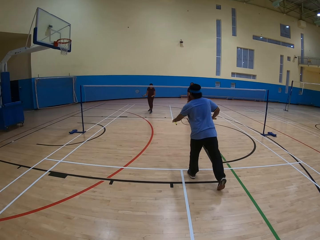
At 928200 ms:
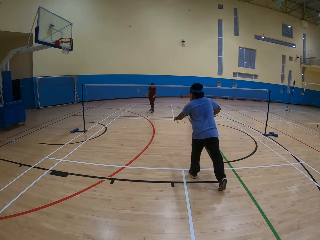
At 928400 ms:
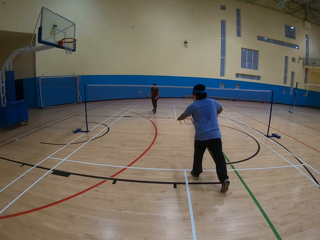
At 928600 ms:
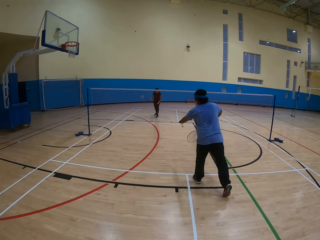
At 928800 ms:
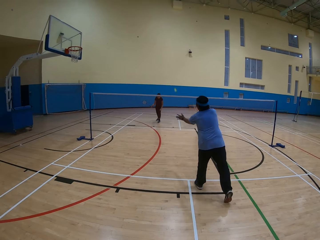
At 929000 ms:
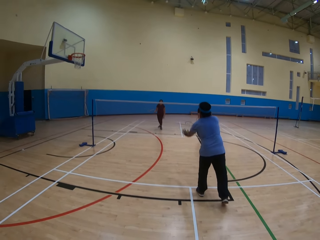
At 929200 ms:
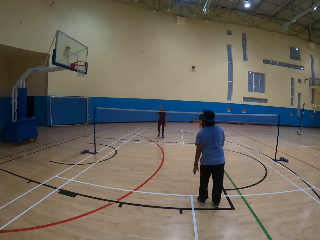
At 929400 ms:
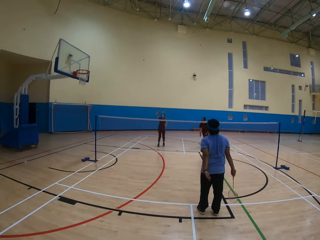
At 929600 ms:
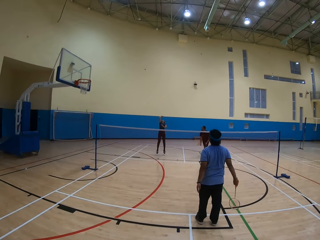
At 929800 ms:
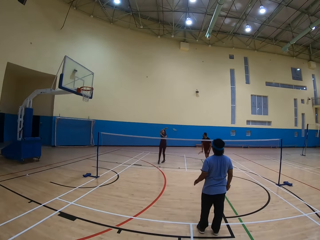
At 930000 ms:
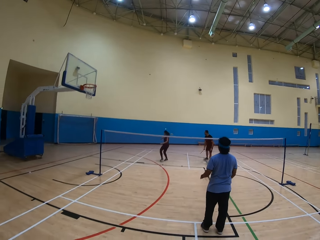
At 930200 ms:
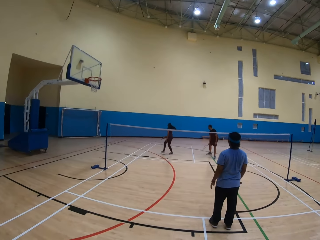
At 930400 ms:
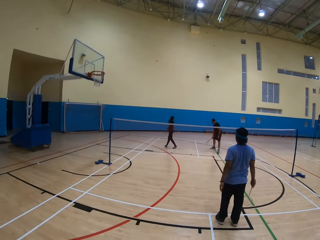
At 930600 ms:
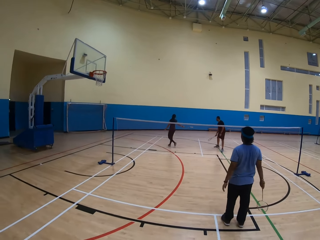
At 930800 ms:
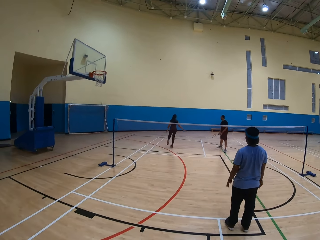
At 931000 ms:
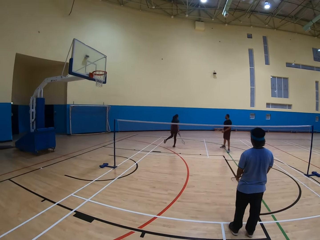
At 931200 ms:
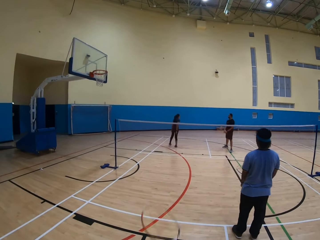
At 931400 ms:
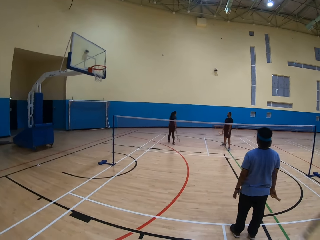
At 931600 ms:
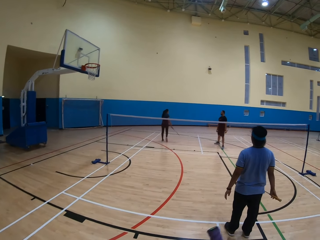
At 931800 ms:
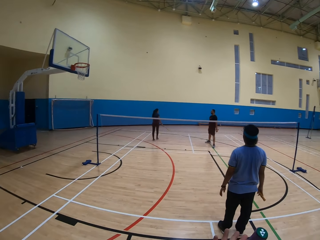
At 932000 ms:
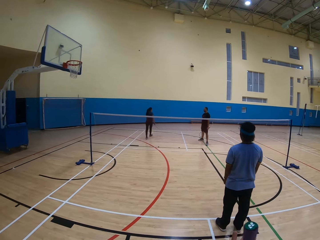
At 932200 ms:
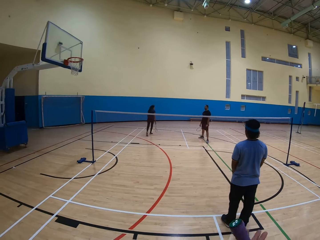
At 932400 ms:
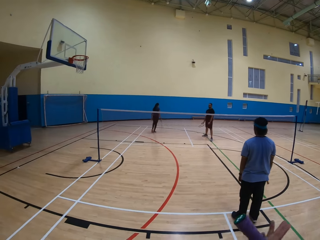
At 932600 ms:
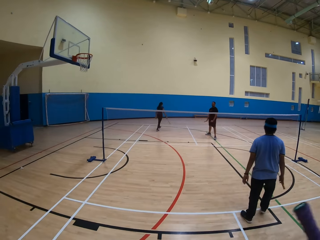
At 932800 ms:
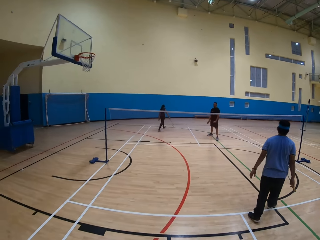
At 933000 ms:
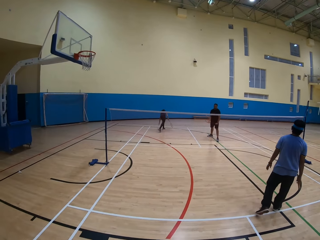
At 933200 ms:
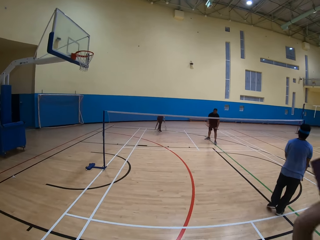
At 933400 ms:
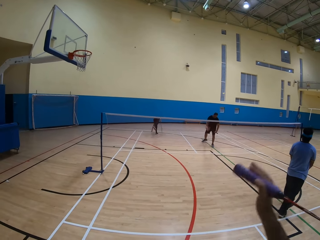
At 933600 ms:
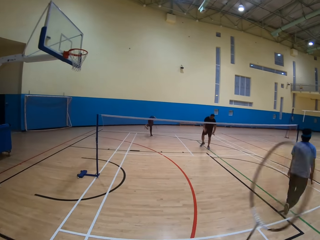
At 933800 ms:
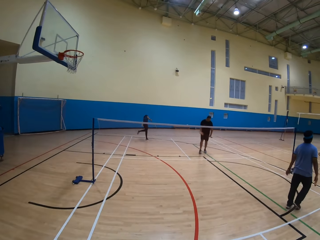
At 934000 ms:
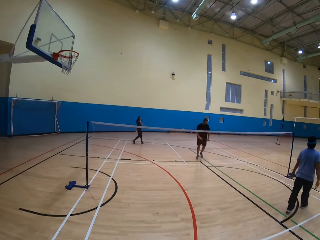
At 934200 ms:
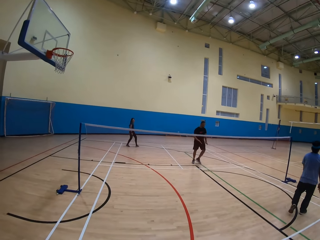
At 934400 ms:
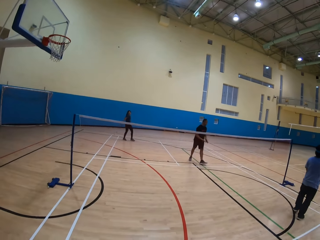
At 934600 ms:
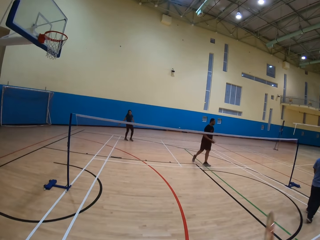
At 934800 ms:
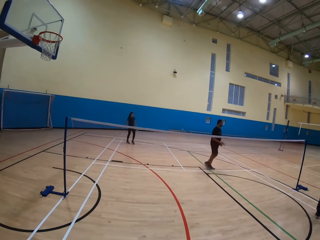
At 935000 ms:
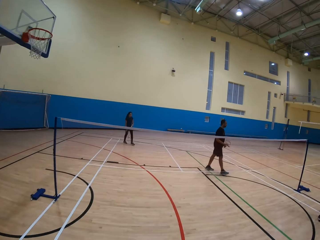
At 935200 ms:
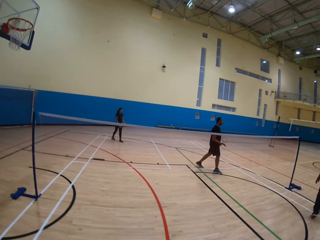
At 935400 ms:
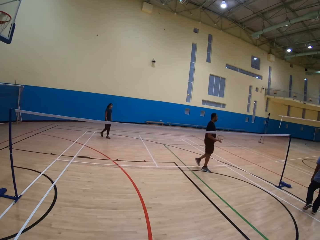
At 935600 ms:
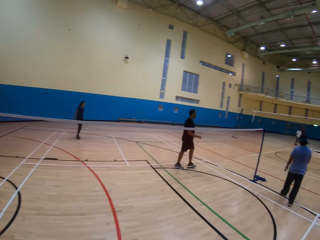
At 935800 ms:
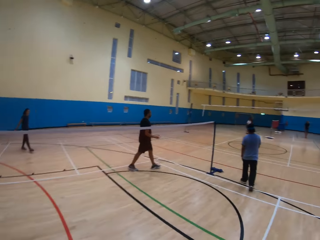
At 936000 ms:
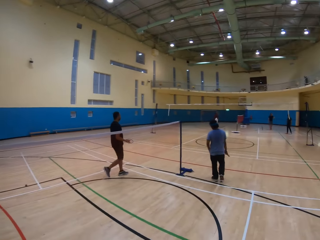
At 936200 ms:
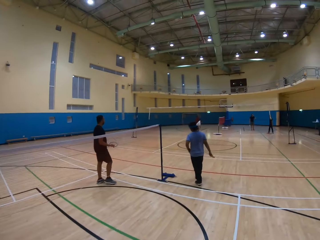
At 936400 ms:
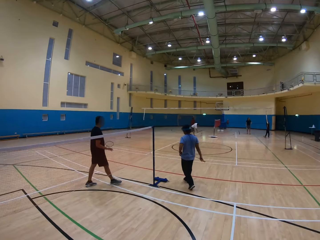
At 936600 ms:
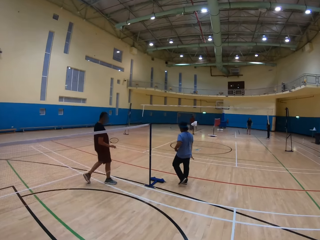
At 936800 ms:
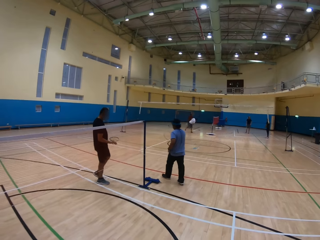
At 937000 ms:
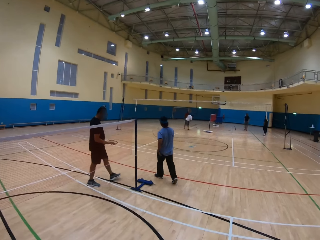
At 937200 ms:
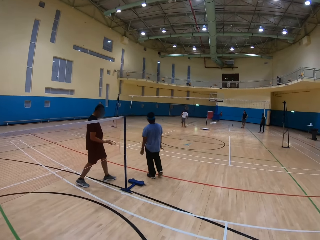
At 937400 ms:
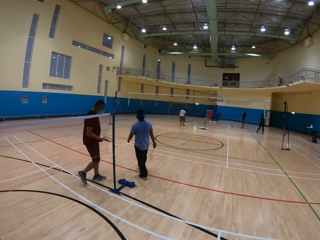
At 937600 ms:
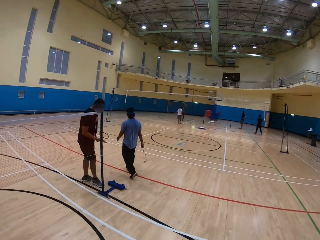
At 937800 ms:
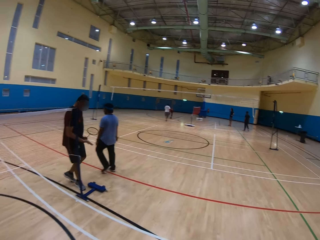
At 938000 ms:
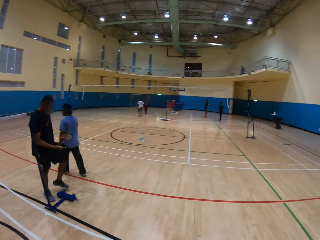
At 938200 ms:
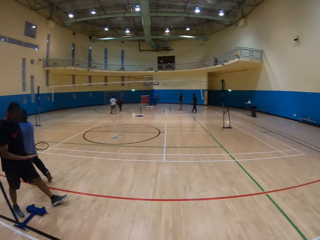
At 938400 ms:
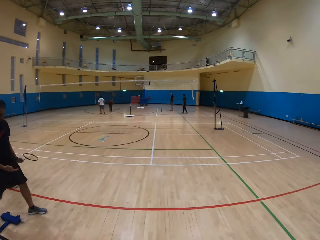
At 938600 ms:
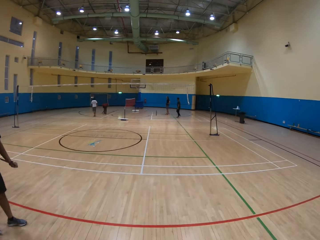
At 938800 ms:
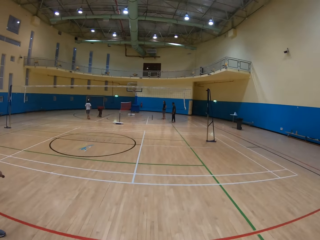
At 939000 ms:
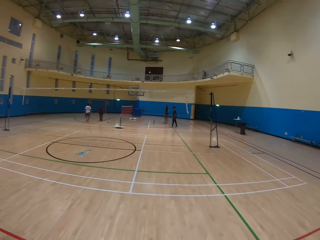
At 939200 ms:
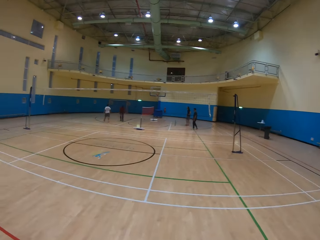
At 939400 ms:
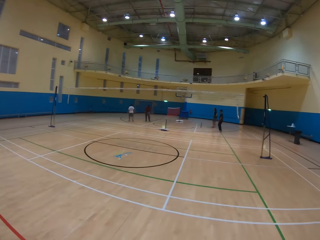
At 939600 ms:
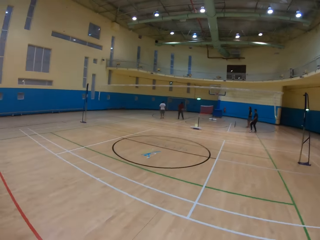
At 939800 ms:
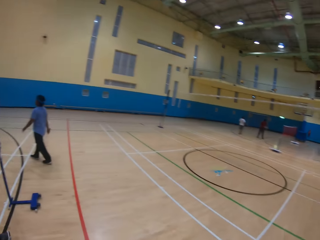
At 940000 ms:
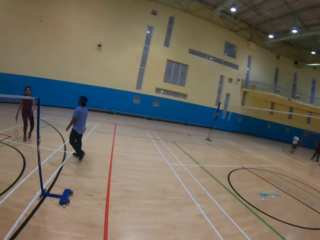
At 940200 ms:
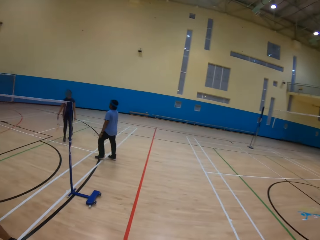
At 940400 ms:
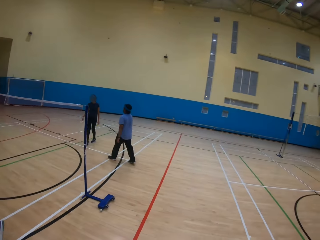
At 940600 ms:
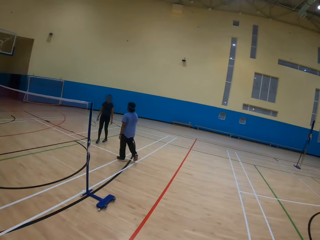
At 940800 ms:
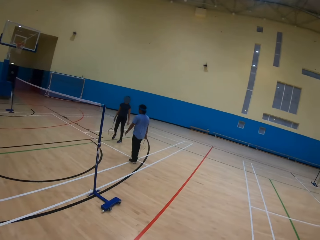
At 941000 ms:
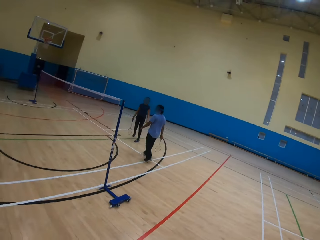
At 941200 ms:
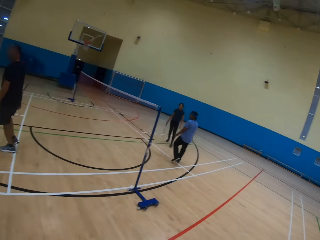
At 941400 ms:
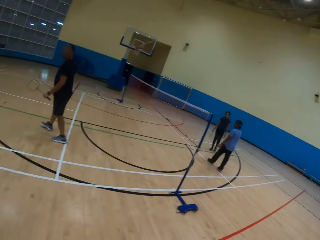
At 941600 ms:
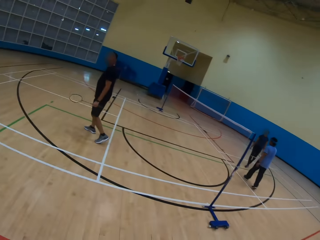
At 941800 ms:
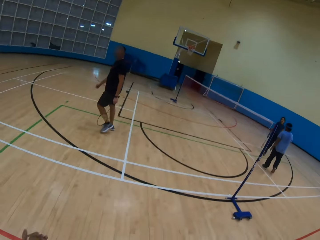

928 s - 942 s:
A man hits the shuttlecock. He plays the game. A woman hits the shuttlecock. She plays the game. The camera wearer does something. The woman picks up the shuttlecock on the ground. Another man moves around. The first man moves around. The camera wearer walks around the playing ground.

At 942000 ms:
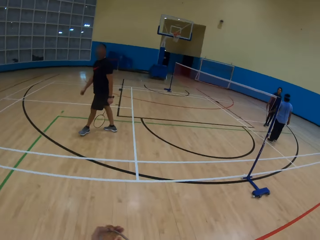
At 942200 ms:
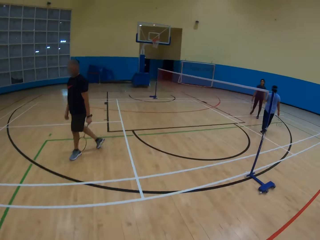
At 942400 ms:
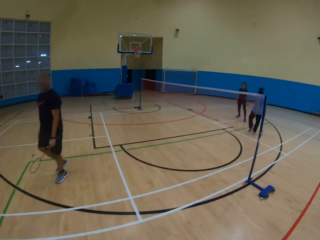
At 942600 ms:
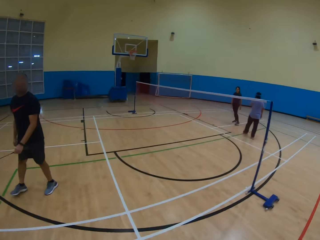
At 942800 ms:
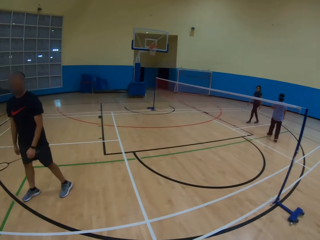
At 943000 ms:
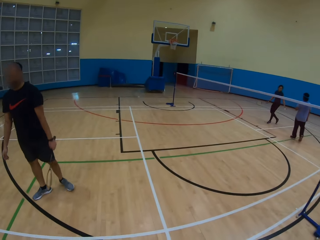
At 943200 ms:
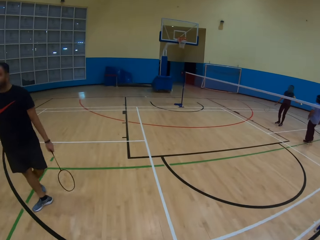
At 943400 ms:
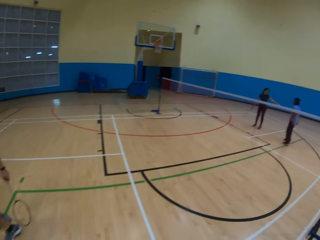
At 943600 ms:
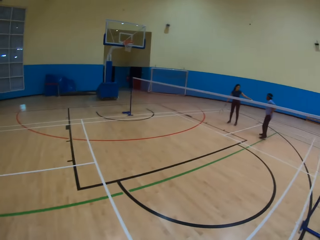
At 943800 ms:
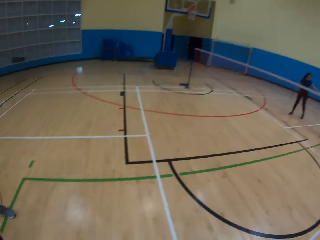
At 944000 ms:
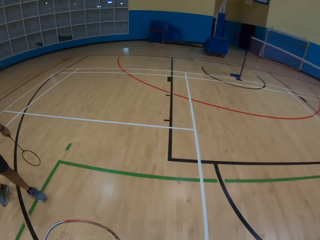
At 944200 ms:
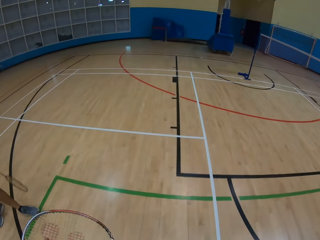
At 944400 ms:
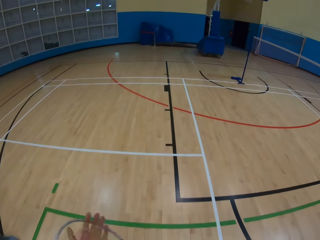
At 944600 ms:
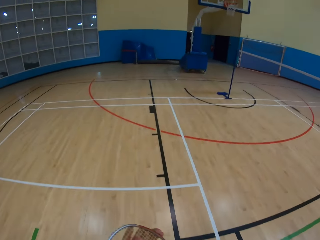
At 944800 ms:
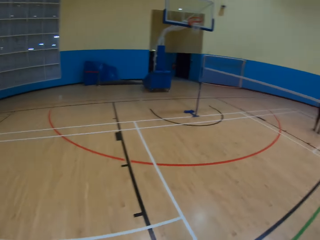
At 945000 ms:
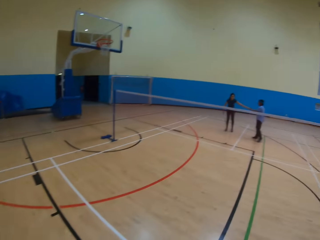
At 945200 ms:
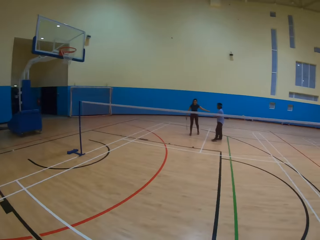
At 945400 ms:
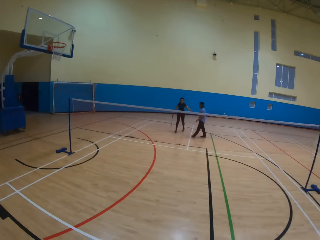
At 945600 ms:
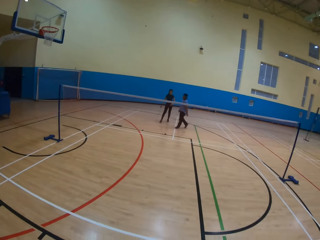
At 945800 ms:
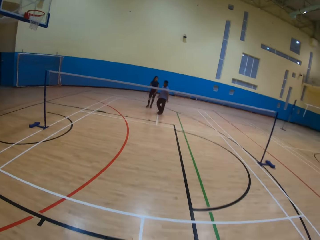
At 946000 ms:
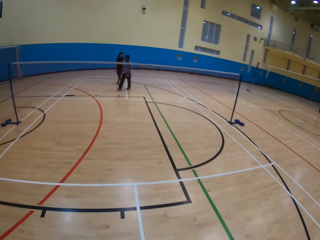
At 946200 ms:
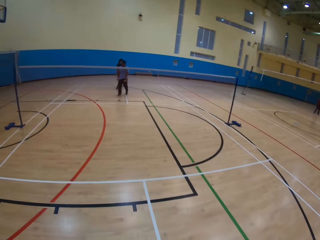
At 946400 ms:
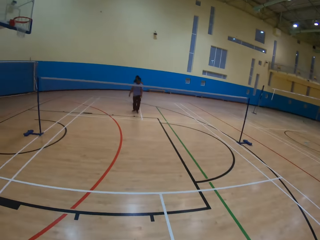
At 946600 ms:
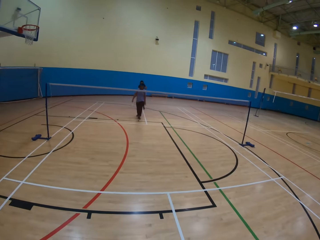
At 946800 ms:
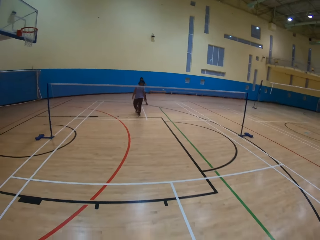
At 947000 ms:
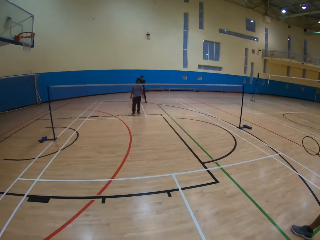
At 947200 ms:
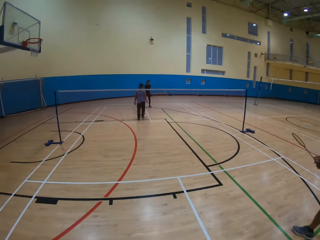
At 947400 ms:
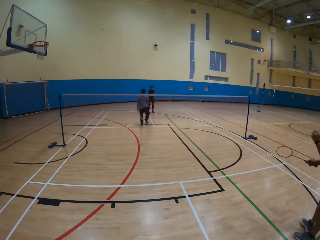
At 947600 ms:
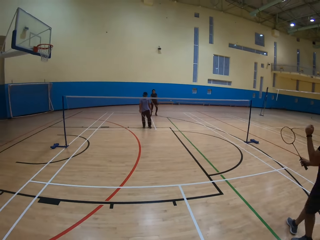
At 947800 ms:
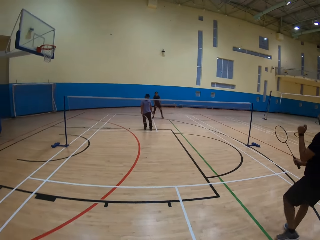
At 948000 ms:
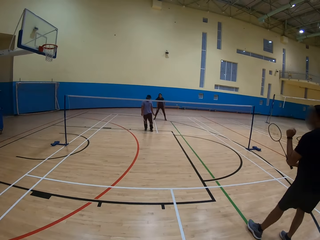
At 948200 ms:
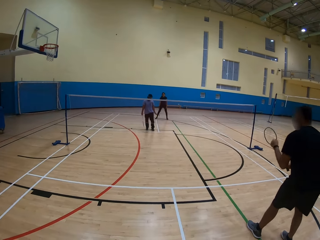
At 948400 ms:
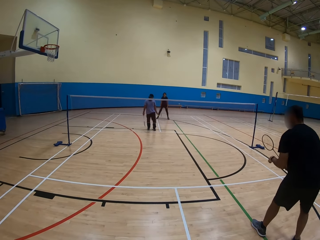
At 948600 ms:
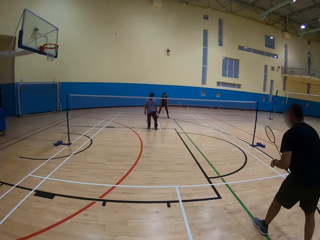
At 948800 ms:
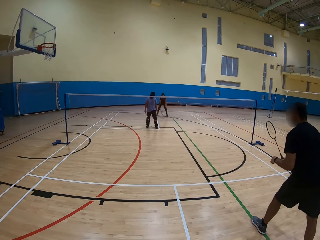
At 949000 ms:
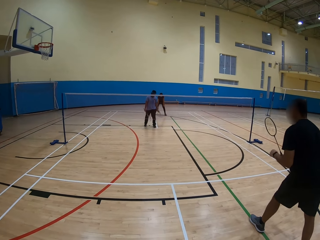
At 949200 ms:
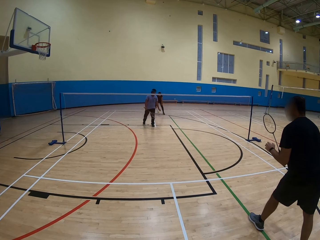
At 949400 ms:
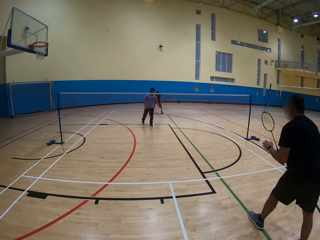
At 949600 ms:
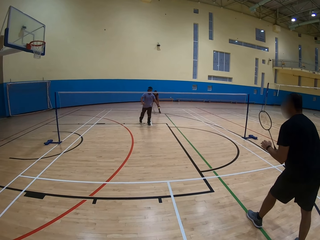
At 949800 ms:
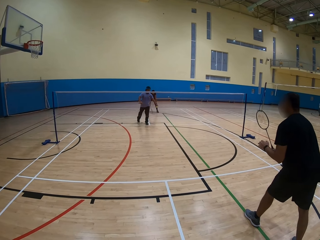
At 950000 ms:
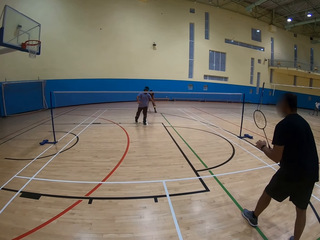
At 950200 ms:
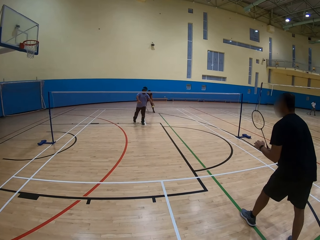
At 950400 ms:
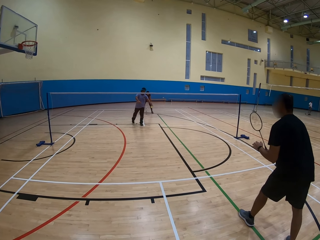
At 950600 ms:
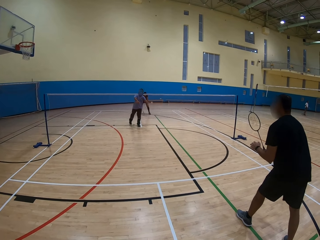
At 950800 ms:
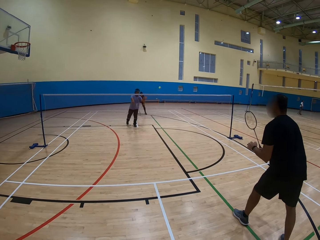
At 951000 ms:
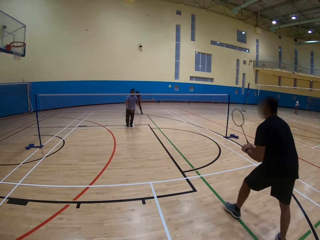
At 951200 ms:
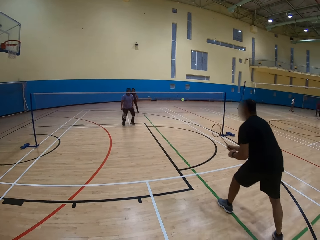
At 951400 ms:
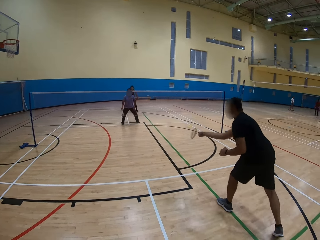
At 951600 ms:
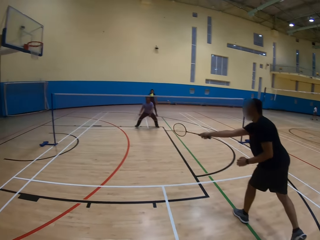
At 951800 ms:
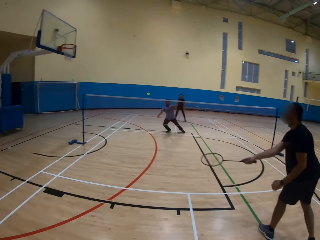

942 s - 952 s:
A man hits the shuttlecock. Another man hits the shuttlecock.
